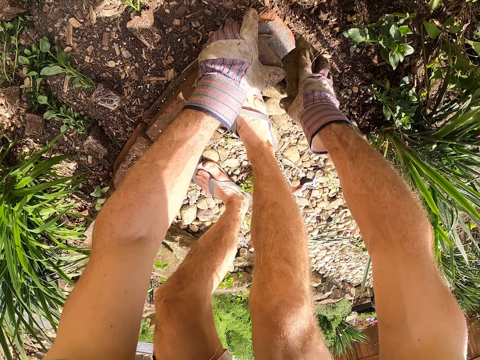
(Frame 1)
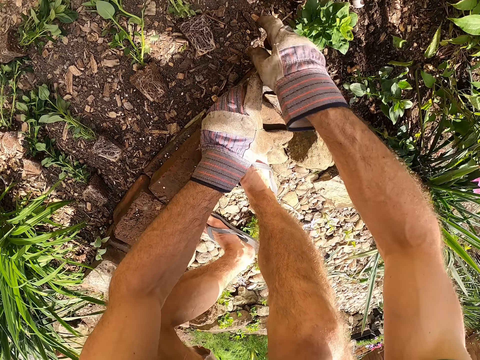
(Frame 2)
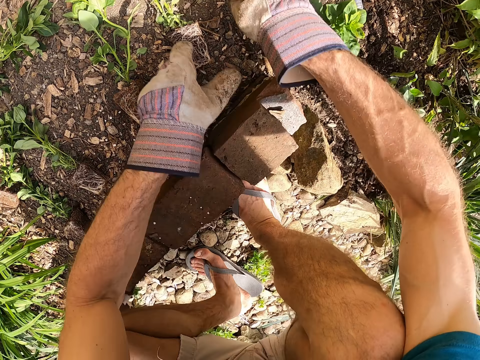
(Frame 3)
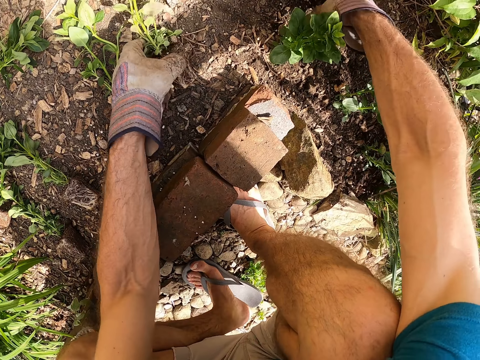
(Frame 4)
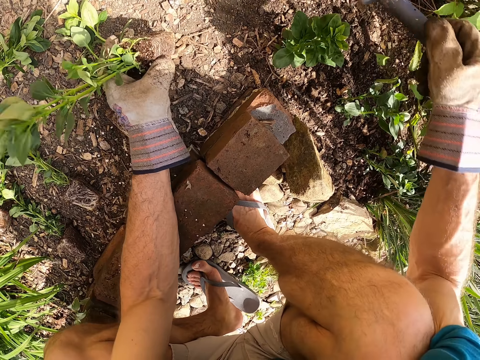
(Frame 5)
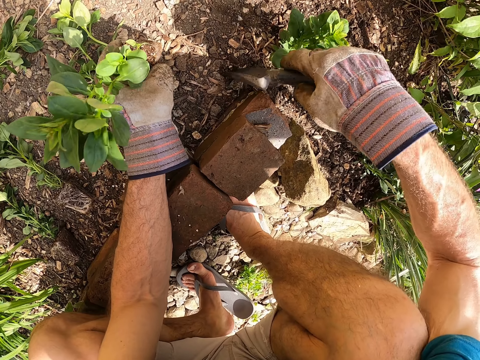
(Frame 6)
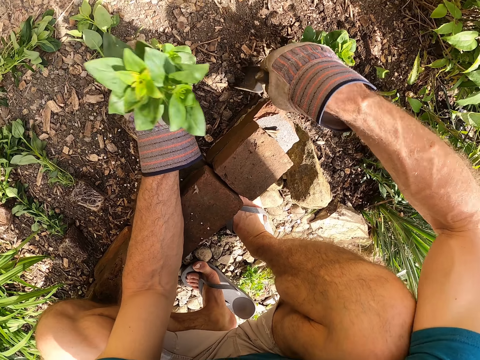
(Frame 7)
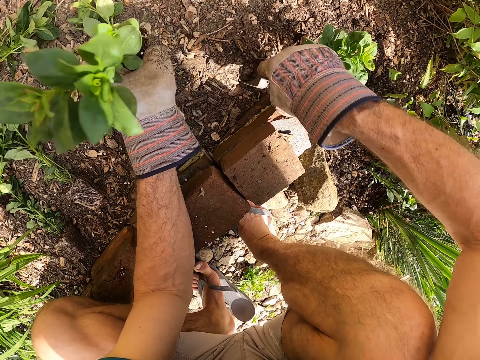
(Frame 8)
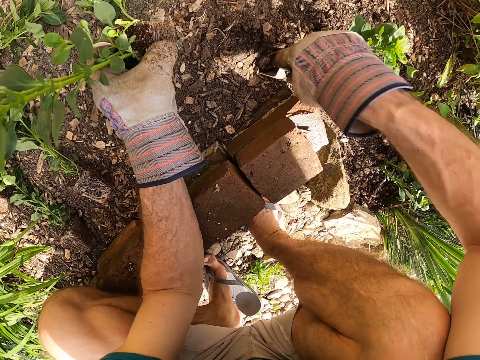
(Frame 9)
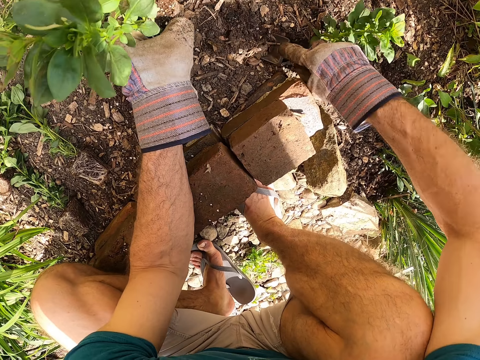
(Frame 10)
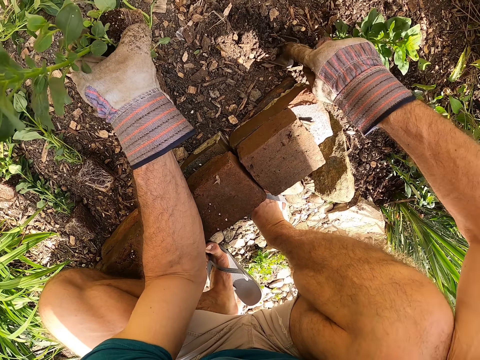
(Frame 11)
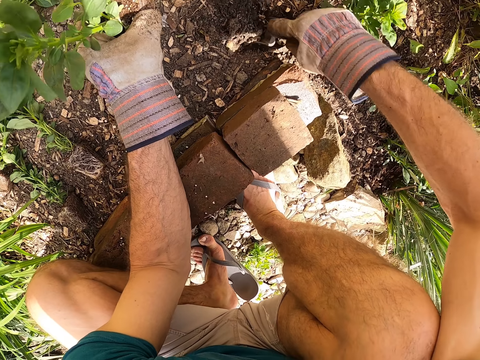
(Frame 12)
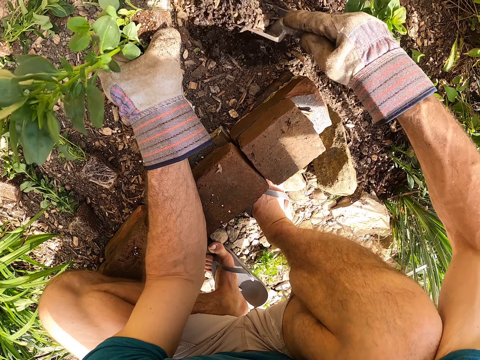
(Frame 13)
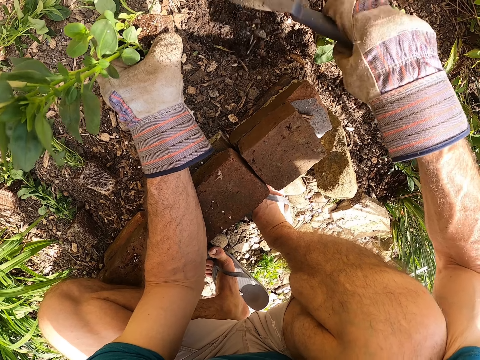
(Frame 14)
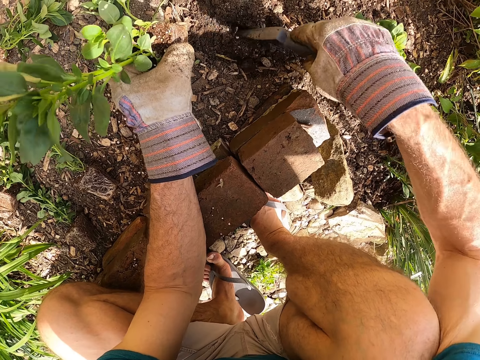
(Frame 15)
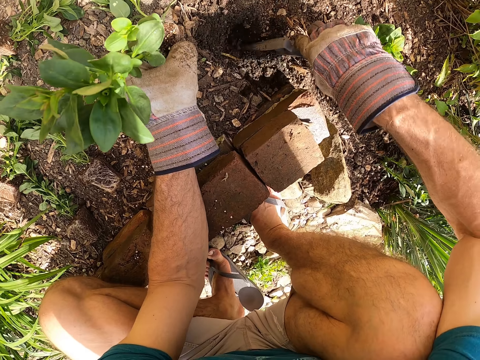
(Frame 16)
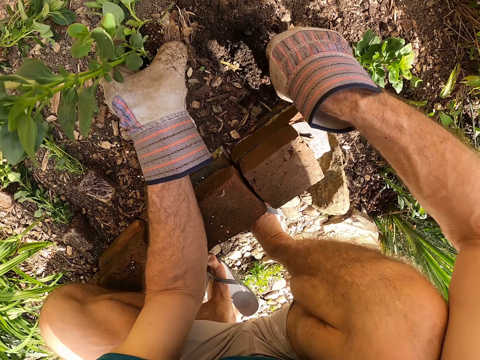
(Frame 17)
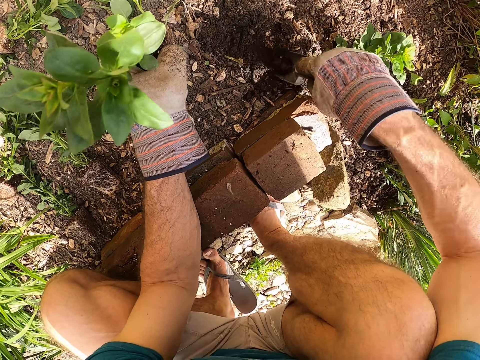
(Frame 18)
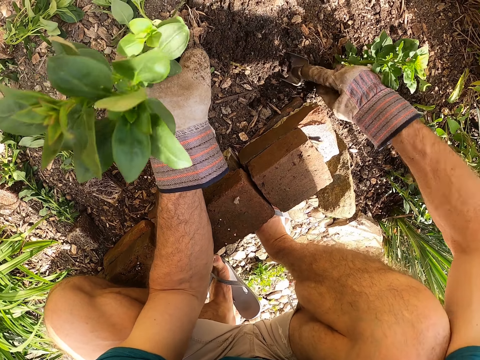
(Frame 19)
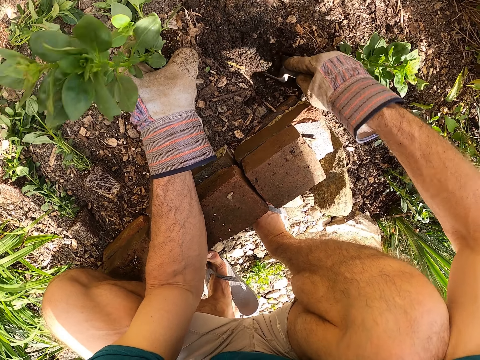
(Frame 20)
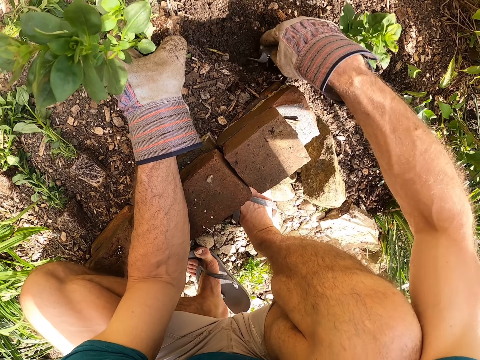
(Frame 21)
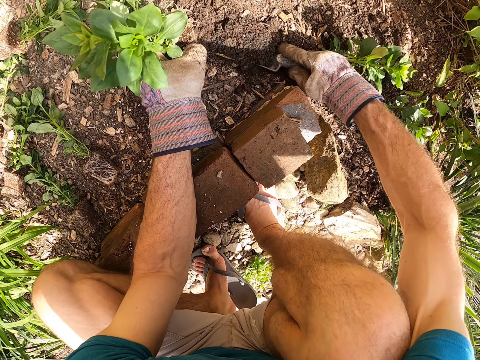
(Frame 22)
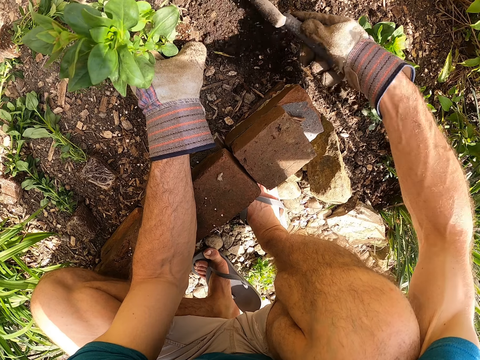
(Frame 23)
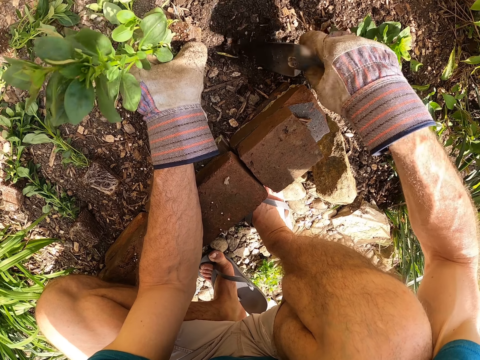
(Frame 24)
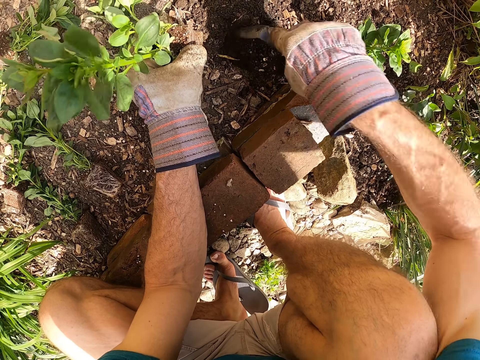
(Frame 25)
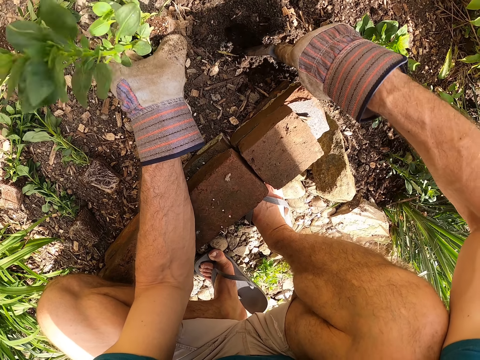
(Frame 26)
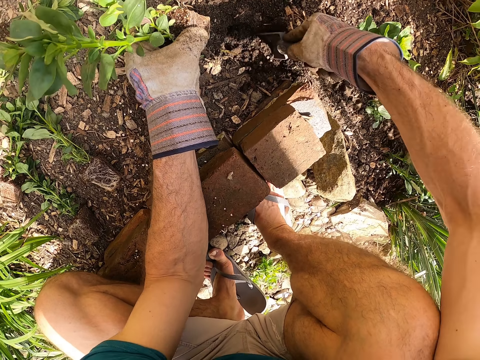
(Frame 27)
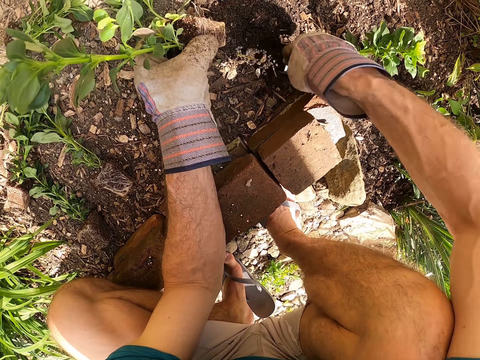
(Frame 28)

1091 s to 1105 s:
The camera wearer puts his hands on bricks on the ground. He picks up the garden trowel on the ground with his right hand. He picks up a ninth seedling on the ground with his left hand. He digs the soil with the garden trowel in his right hand.

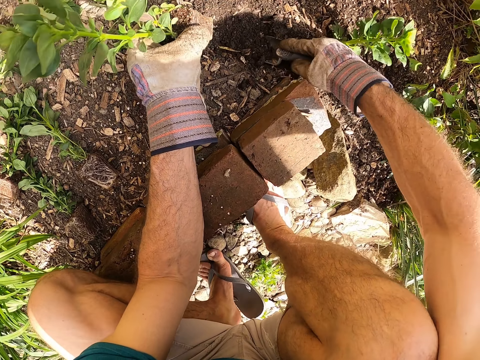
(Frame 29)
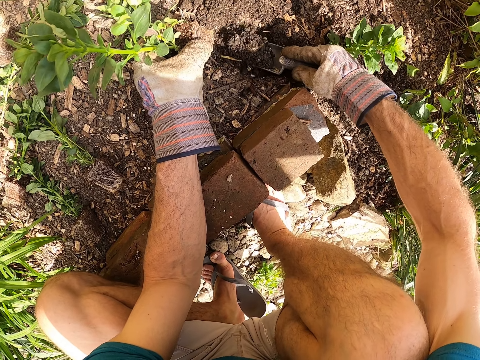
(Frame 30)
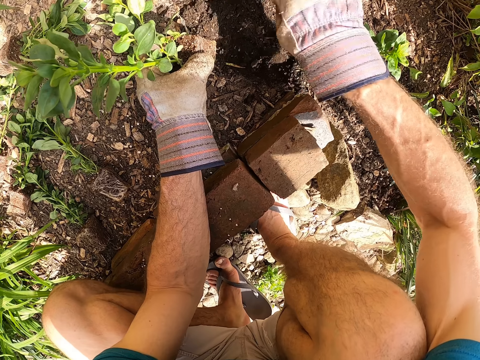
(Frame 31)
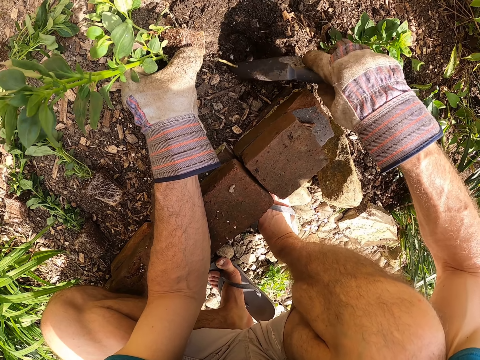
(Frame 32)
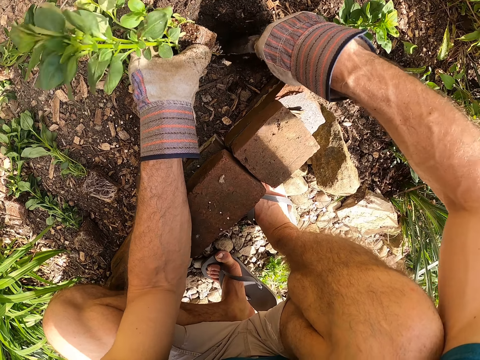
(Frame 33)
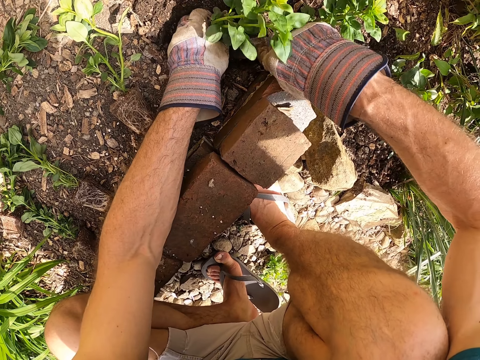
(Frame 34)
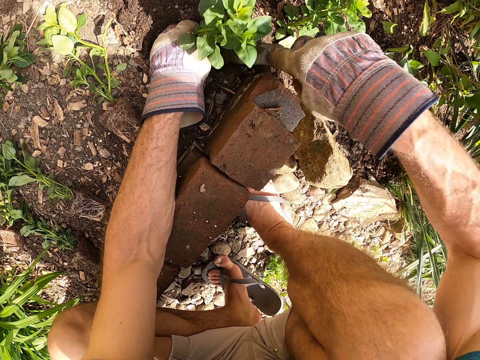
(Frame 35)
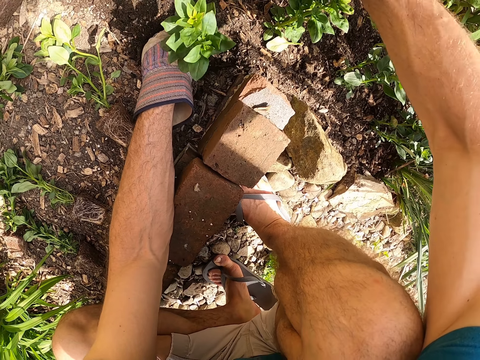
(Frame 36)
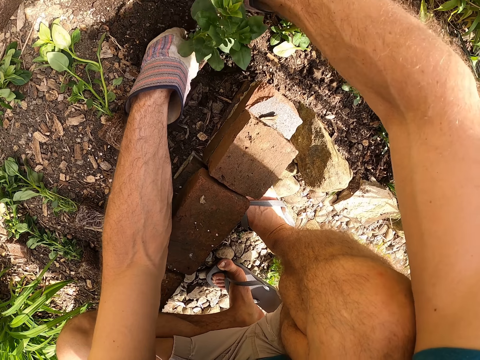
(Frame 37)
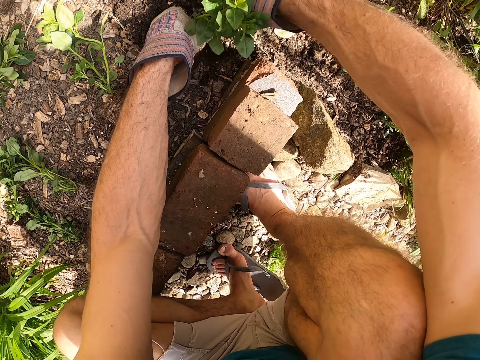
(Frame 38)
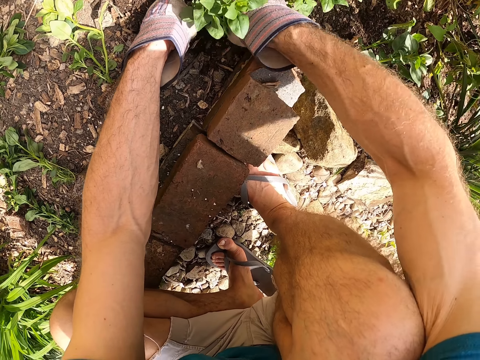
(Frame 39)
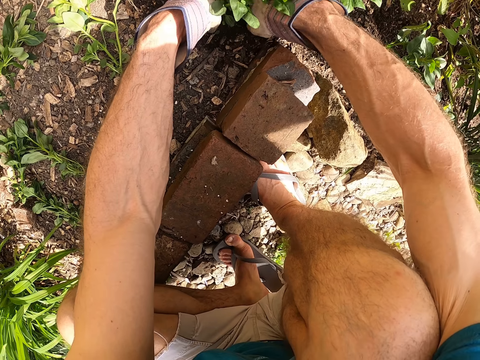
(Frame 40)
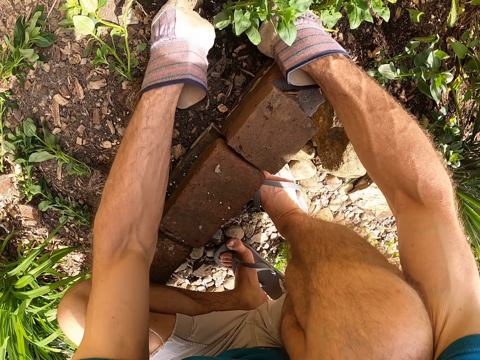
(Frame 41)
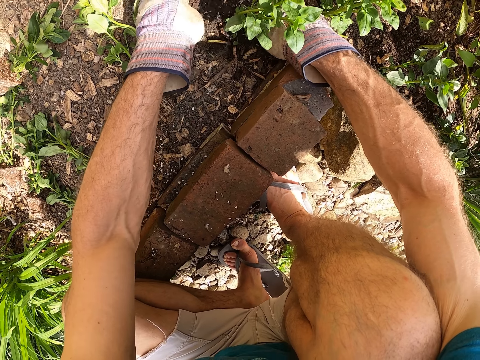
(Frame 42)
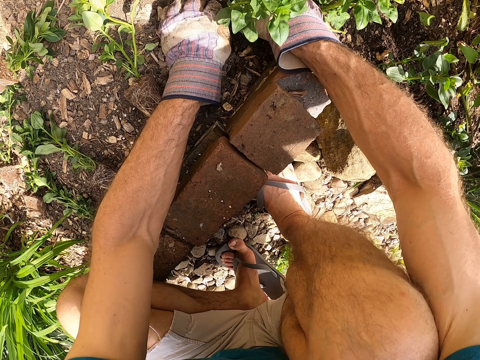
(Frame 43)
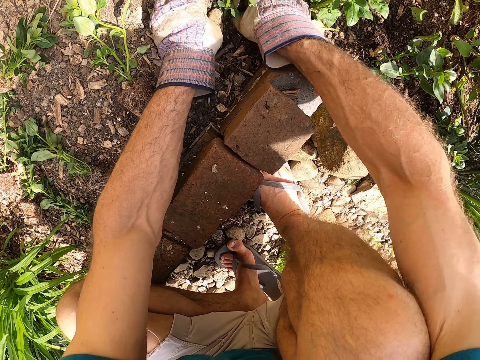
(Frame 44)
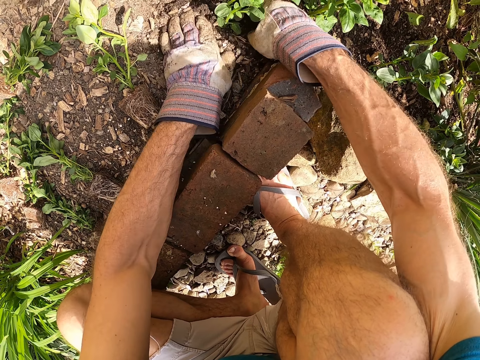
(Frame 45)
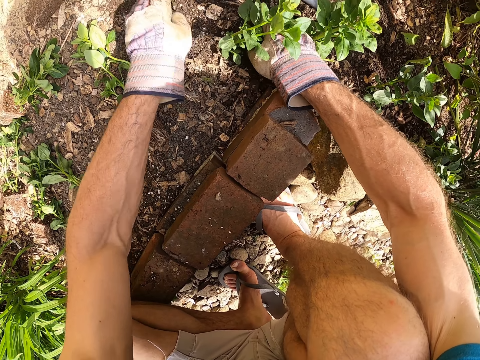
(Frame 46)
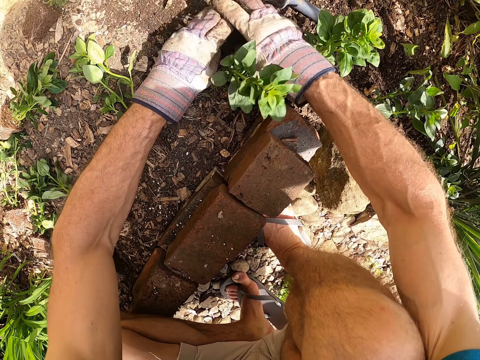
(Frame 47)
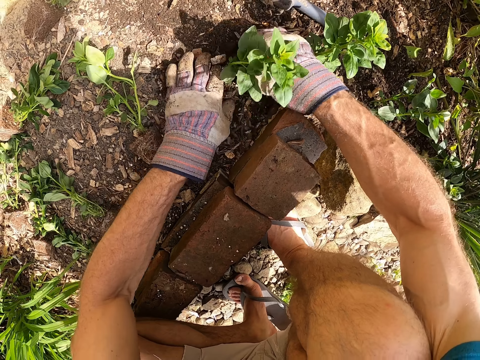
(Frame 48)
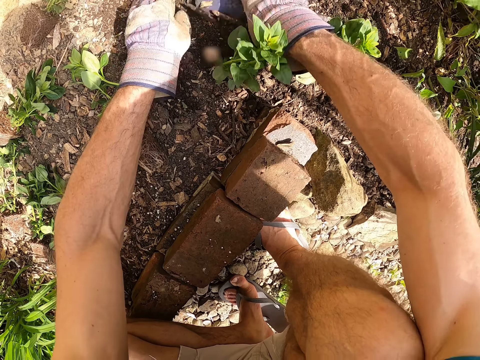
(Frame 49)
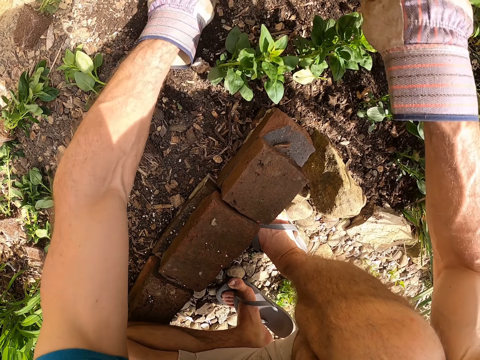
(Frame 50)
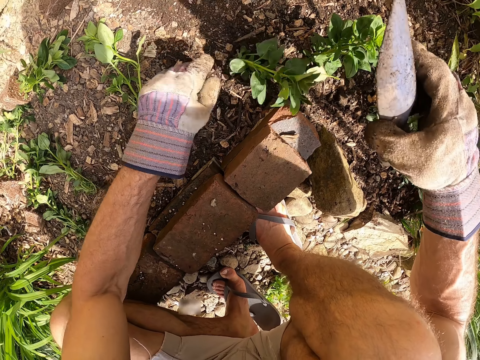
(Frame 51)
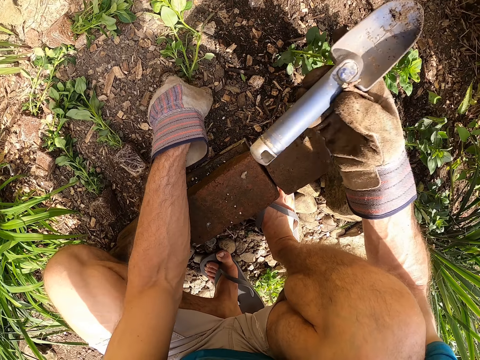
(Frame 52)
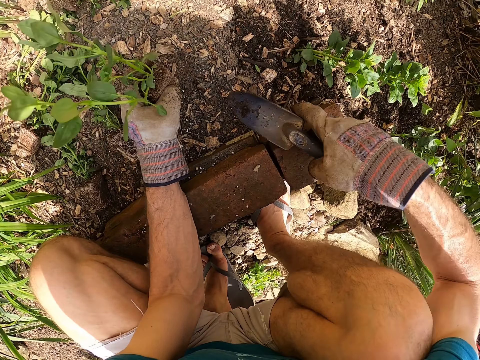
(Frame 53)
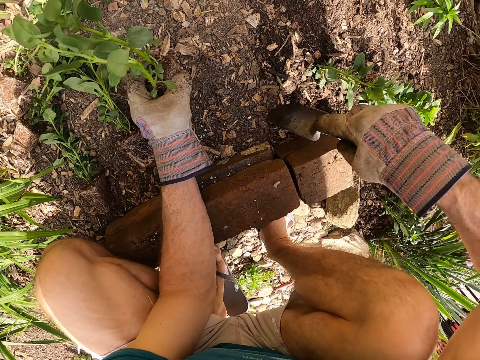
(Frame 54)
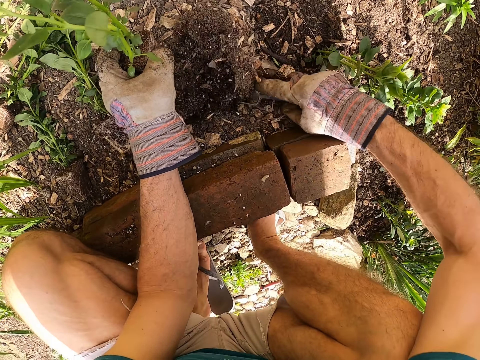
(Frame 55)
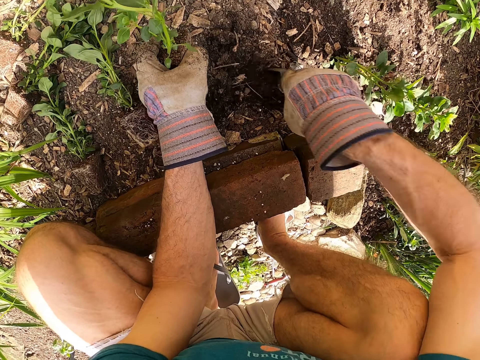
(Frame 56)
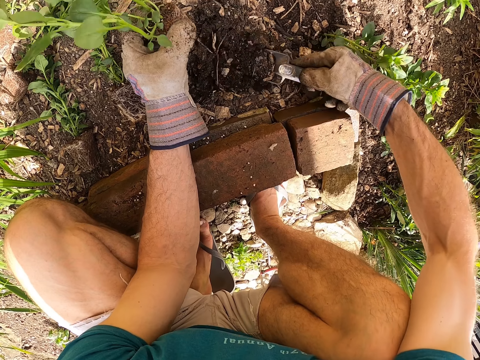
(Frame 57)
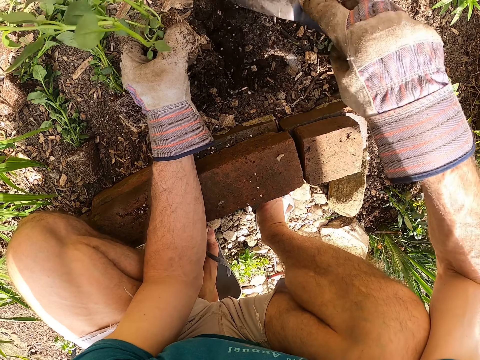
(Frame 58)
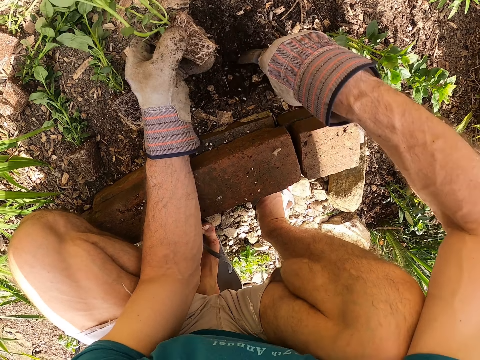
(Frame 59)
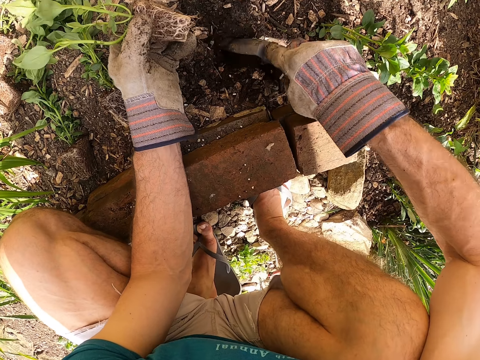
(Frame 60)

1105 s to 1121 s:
The camera wearer plants the second seedling in the soil with his left hand and the garden trowel in his left hand. He puts the garden trowel on the ground with his right hand. He plants the second seedling in the soil with his hands. He covers the plant with soil. He picks up the garden trowel on the ground with his right hand. He picks up a third seedling on the ground with his left hand. He digs the soil with the garden trowel in his right hand.
